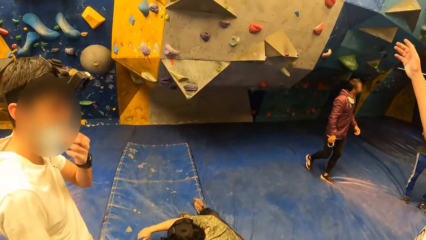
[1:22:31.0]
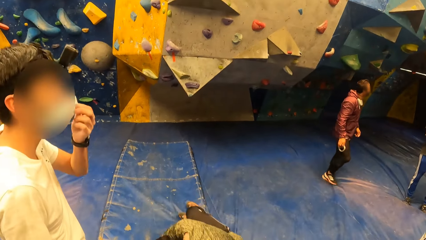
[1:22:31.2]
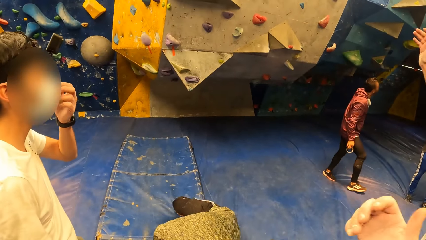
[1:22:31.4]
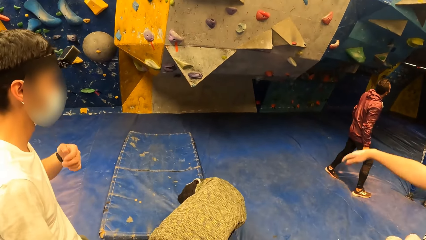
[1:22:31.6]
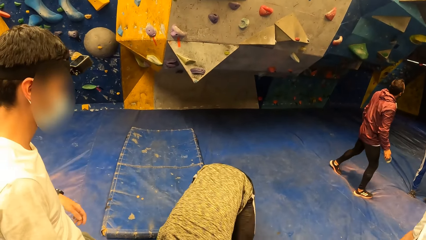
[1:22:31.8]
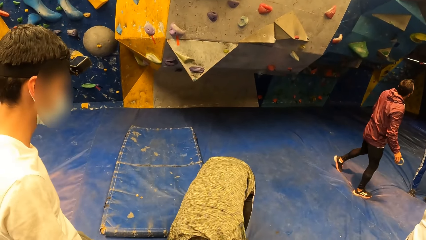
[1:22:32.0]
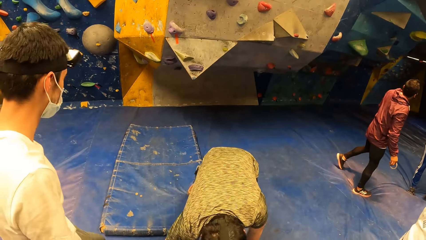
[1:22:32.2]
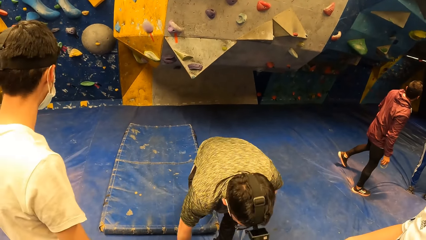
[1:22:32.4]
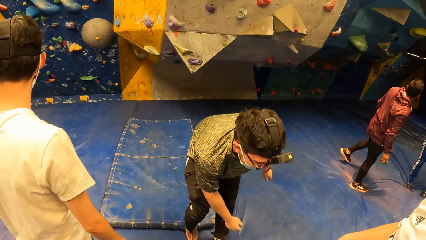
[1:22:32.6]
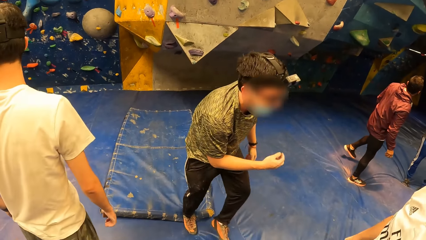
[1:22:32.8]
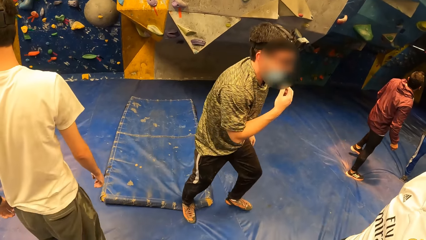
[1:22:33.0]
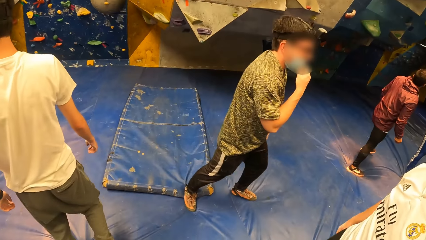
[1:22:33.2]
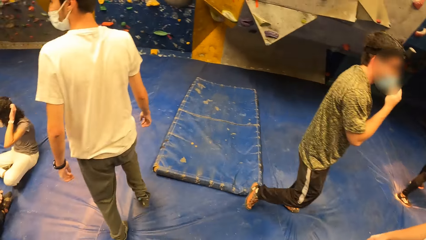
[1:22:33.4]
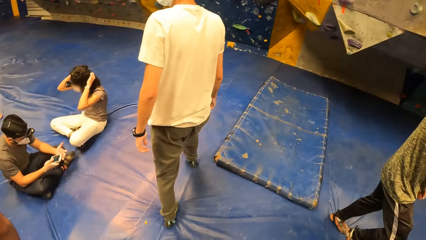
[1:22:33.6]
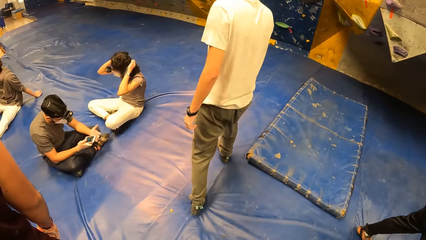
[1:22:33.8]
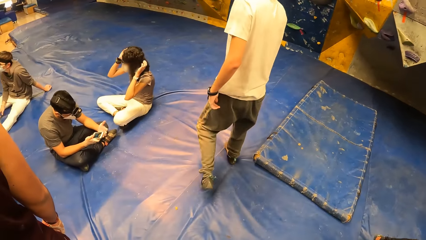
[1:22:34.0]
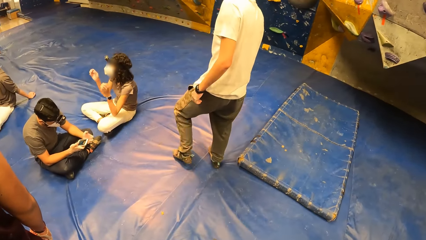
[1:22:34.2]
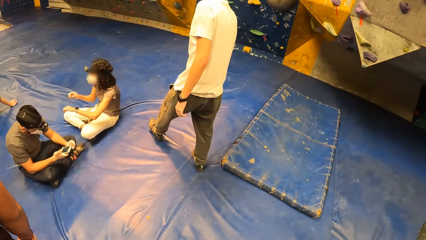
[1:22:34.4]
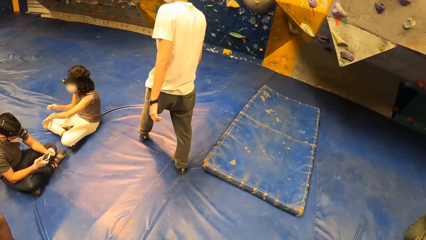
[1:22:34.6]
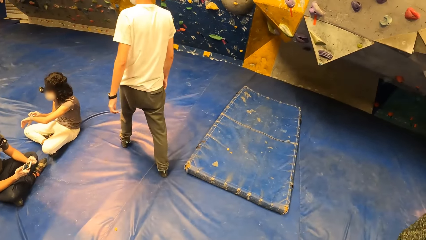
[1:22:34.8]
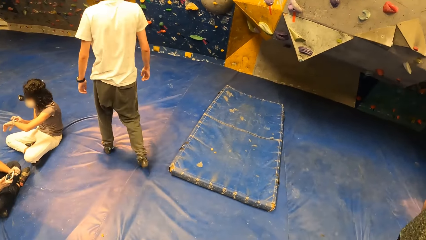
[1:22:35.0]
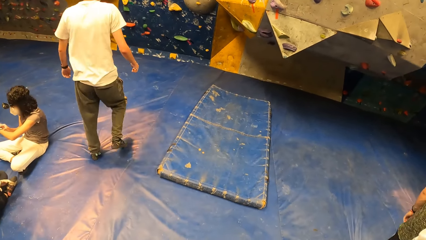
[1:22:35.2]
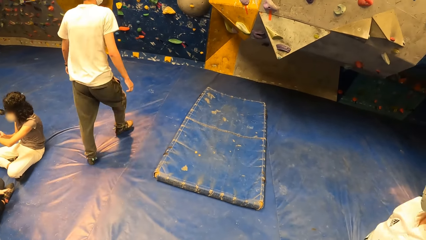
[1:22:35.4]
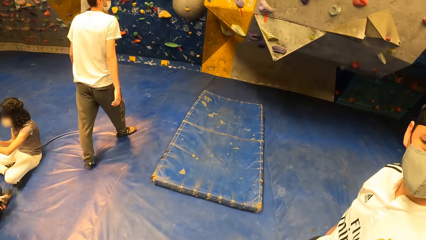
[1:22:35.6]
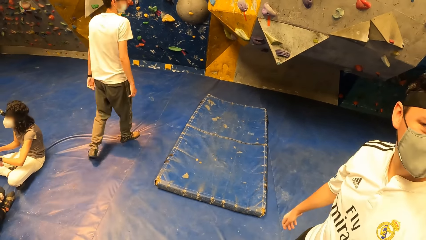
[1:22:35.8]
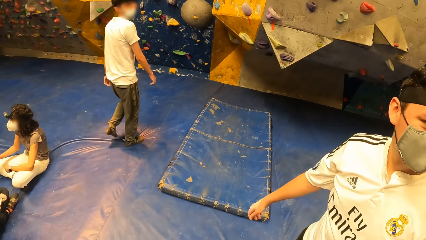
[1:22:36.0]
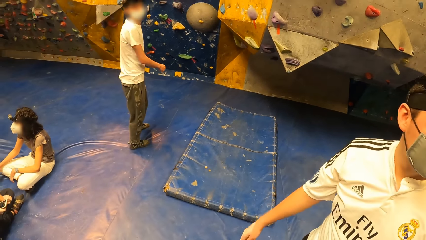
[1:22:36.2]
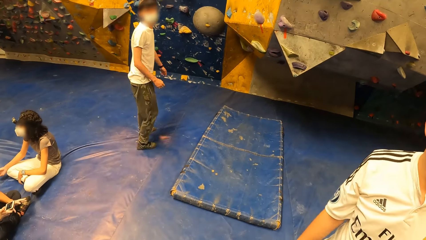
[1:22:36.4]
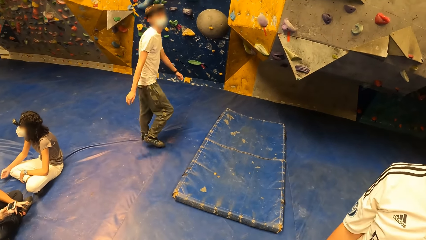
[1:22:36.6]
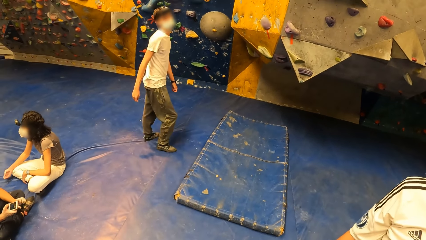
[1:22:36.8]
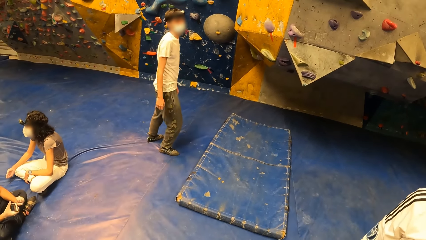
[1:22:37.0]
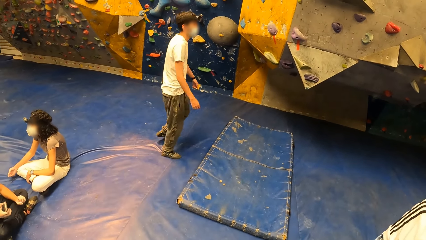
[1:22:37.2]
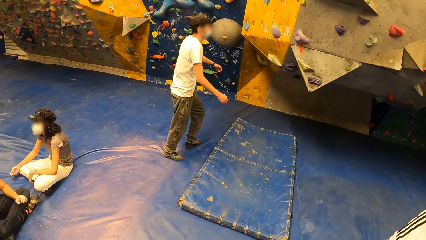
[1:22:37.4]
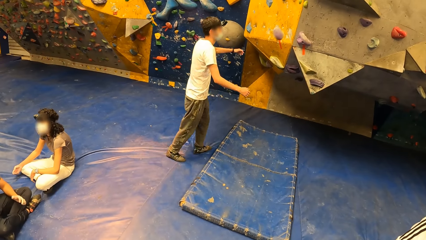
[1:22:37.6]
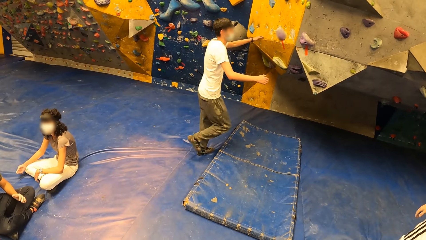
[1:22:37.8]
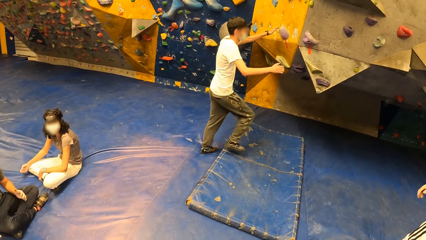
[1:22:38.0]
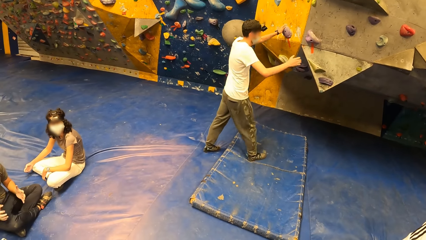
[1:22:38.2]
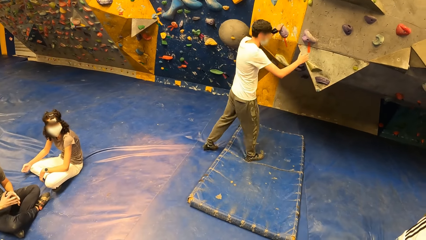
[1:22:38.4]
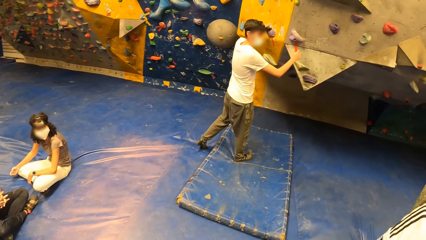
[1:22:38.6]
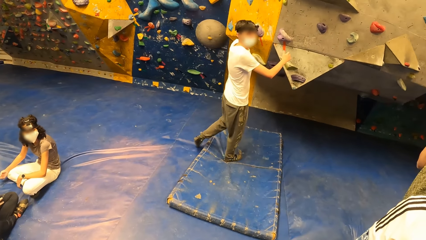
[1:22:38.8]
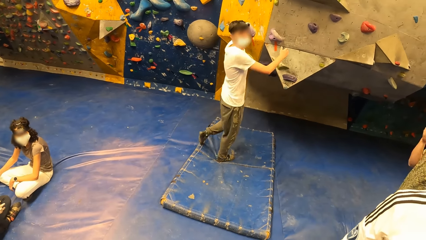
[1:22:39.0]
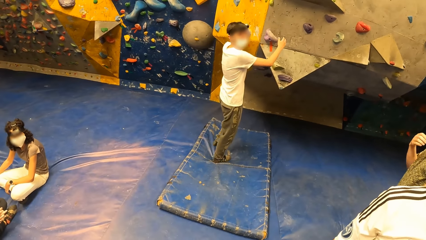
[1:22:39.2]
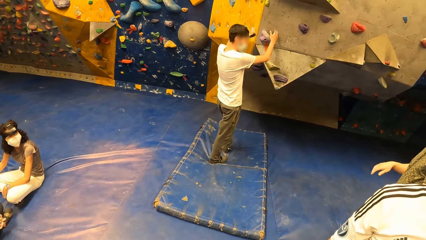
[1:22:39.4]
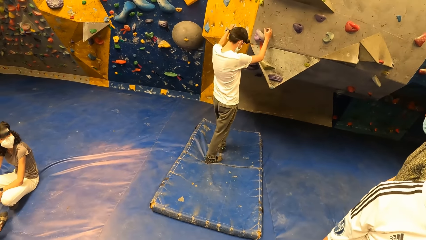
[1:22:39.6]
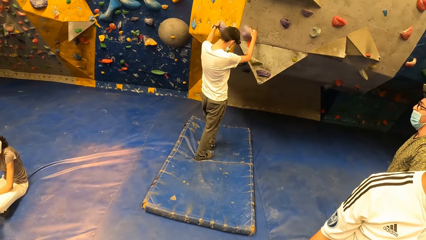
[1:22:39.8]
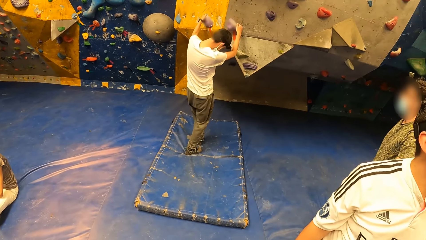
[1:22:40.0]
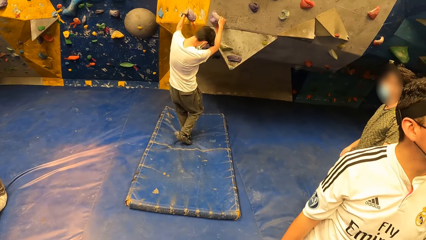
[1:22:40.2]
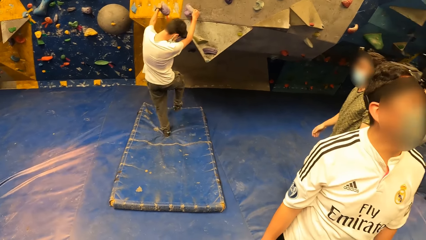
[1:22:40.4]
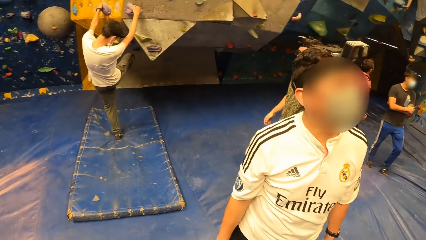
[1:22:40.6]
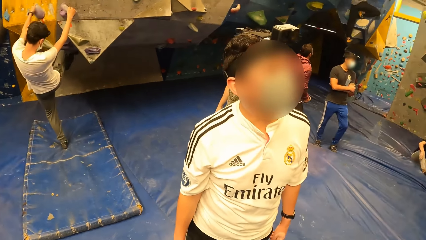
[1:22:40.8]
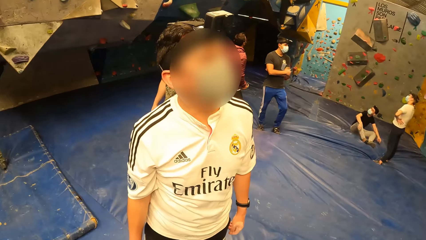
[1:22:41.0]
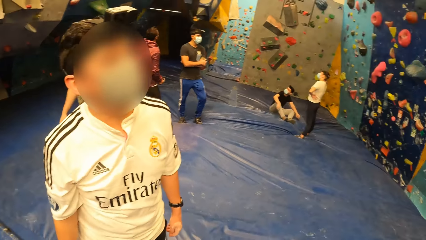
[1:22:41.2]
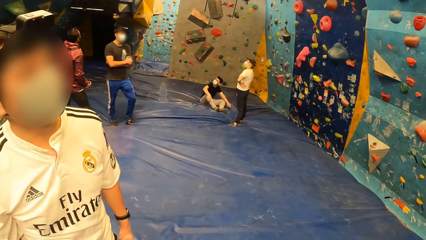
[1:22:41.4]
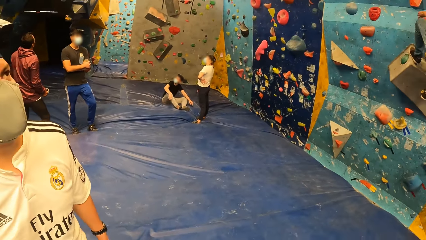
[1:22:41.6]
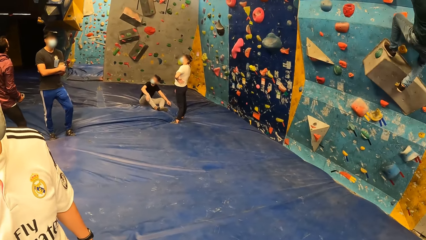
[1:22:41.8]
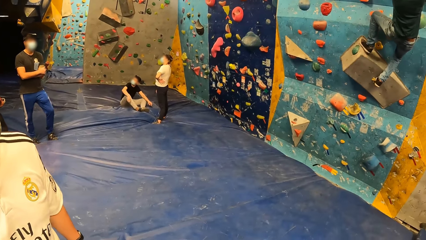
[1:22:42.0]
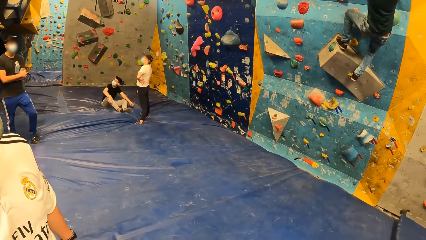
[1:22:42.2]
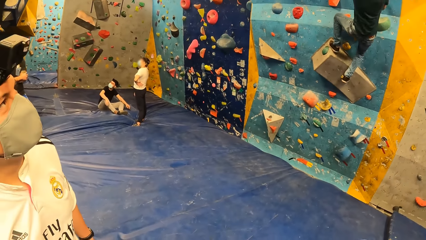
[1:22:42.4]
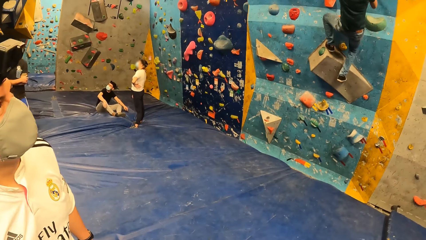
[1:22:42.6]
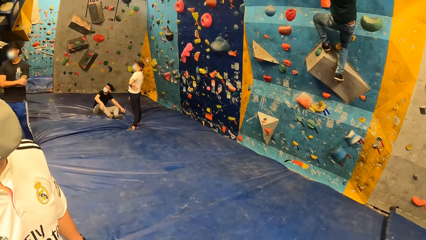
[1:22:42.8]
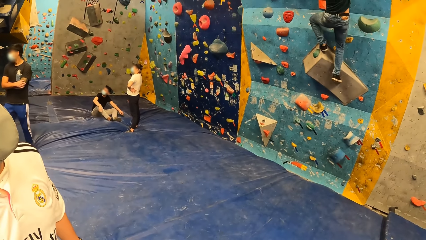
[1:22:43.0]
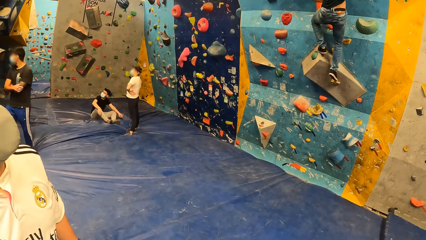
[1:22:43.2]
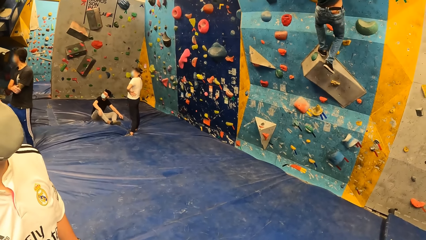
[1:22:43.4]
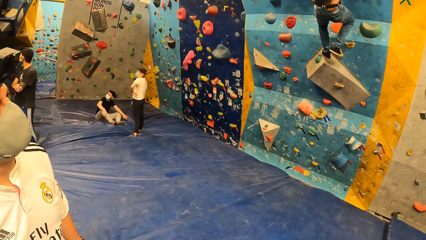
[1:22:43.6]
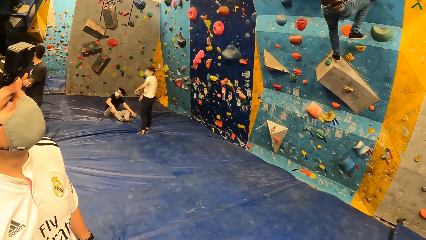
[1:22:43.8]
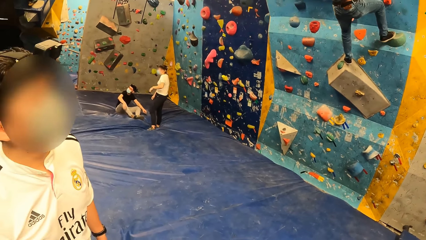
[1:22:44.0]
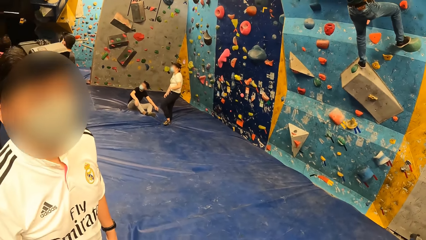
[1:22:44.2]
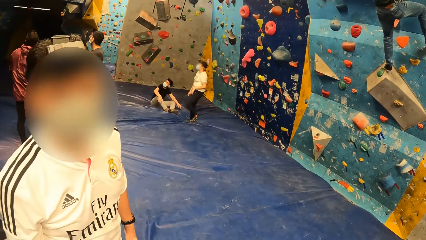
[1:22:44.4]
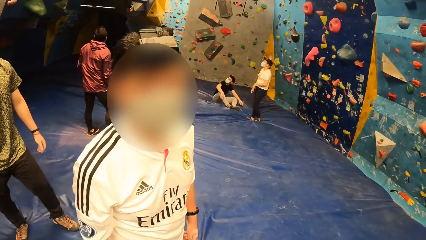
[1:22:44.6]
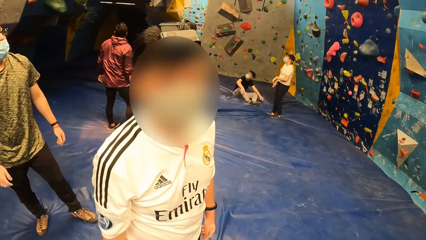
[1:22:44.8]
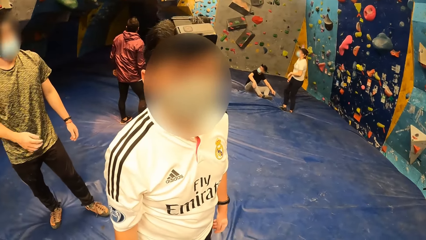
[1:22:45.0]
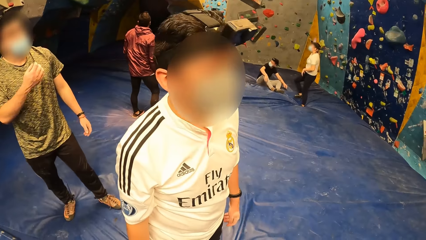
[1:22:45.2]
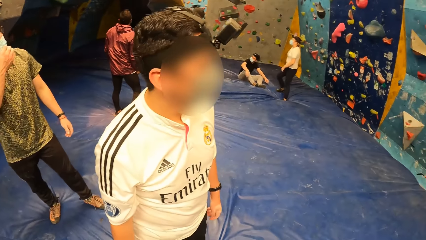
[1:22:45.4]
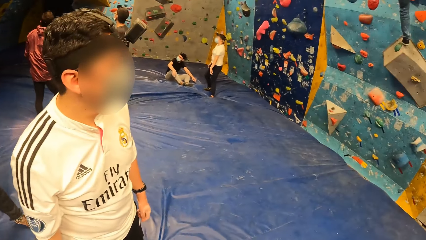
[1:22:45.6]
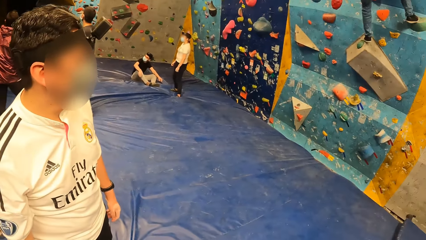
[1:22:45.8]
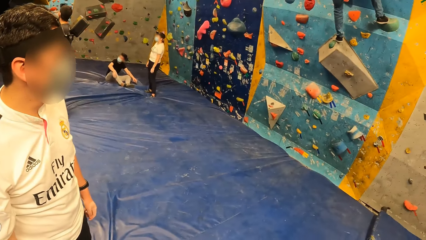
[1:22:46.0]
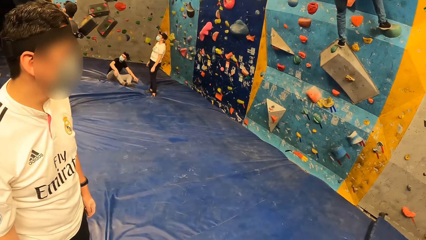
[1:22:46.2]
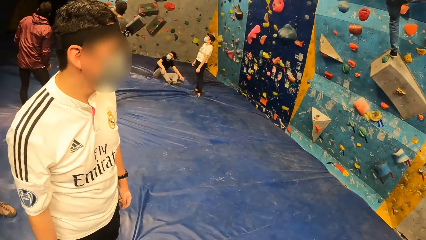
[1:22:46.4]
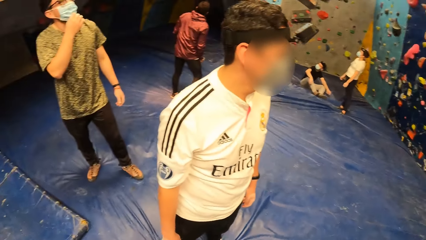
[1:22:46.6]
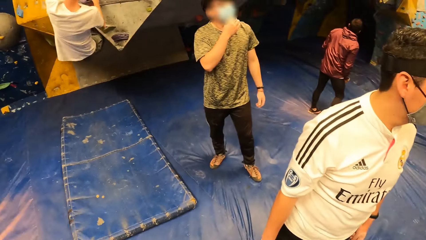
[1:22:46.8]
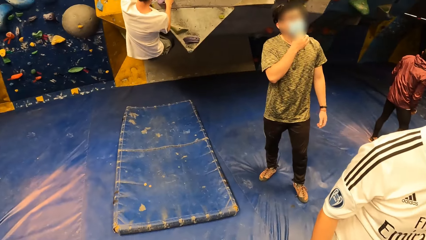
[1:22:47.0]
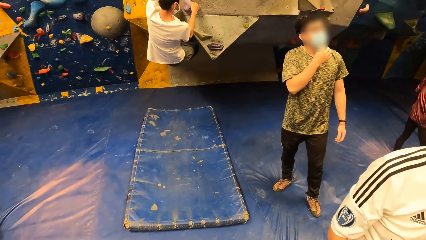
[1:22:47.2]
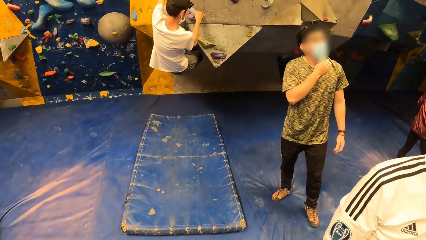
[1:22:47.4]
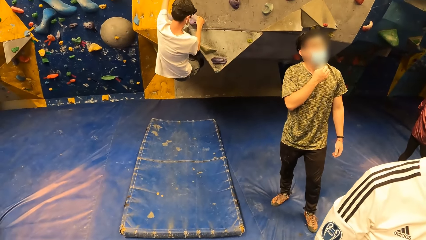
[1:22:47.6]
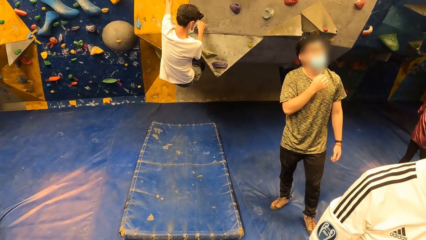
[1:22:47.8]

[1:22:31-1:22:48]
The camera wearer looks around.
